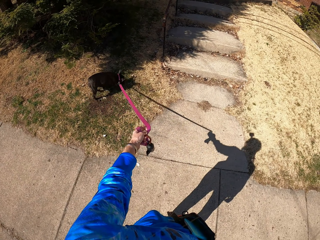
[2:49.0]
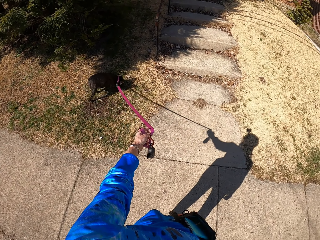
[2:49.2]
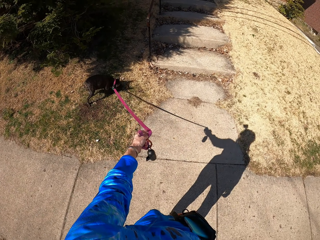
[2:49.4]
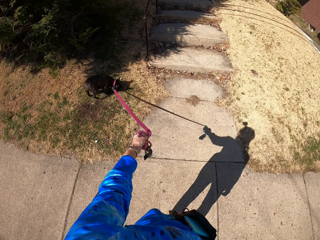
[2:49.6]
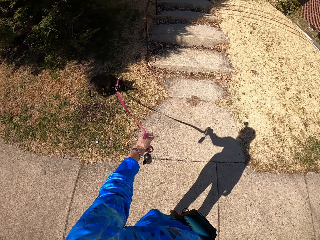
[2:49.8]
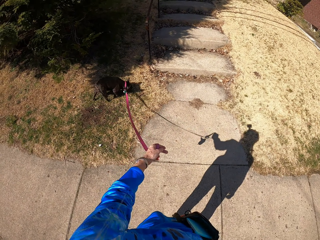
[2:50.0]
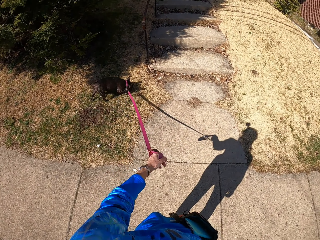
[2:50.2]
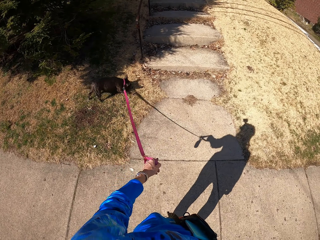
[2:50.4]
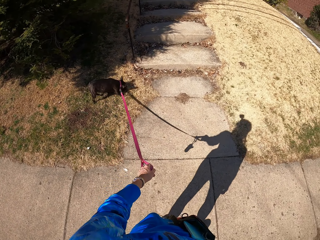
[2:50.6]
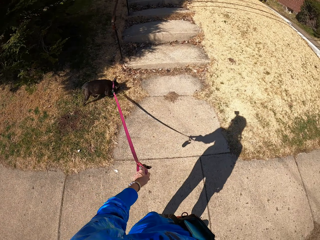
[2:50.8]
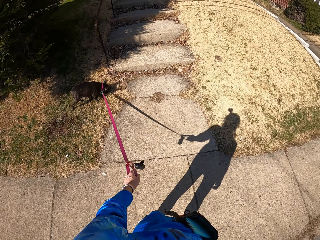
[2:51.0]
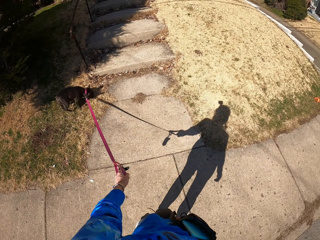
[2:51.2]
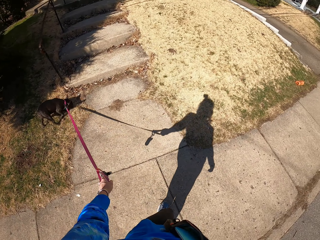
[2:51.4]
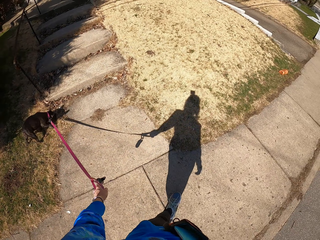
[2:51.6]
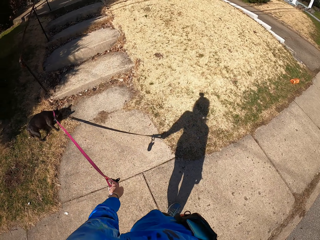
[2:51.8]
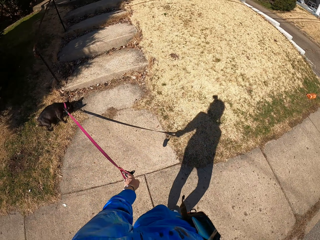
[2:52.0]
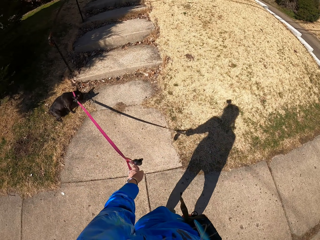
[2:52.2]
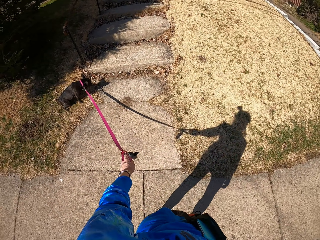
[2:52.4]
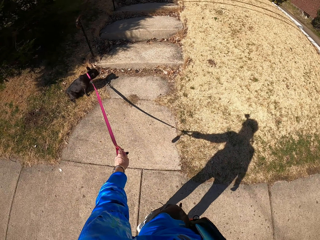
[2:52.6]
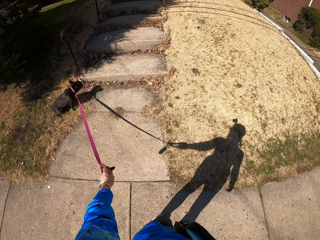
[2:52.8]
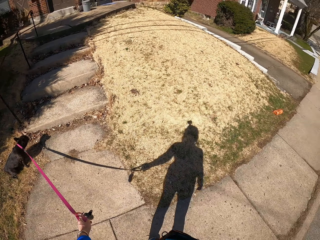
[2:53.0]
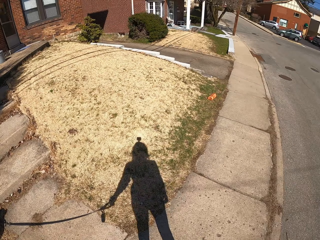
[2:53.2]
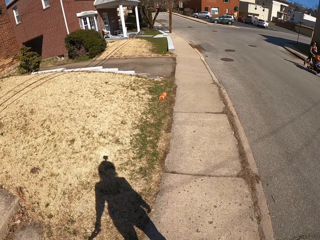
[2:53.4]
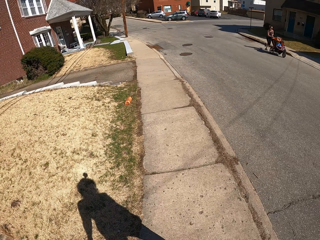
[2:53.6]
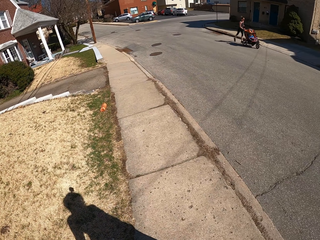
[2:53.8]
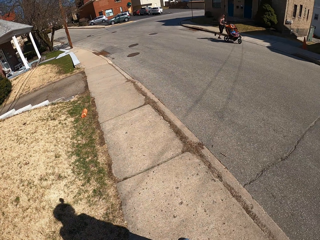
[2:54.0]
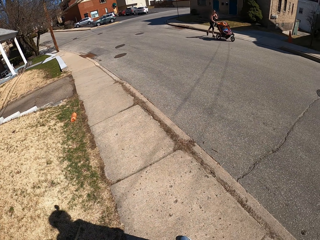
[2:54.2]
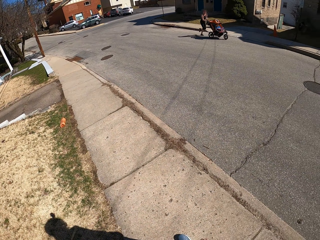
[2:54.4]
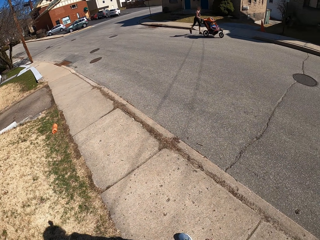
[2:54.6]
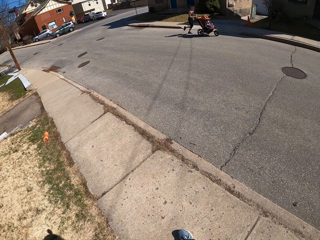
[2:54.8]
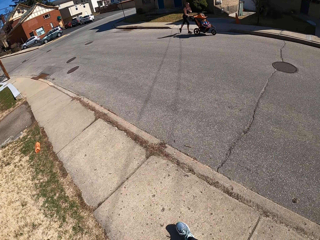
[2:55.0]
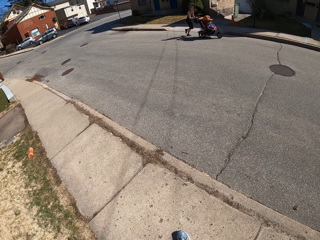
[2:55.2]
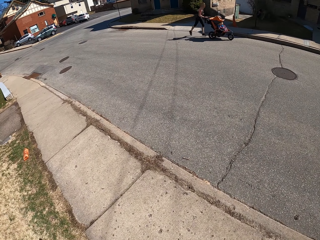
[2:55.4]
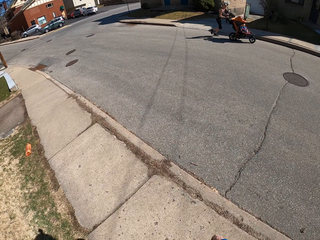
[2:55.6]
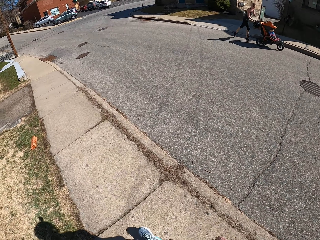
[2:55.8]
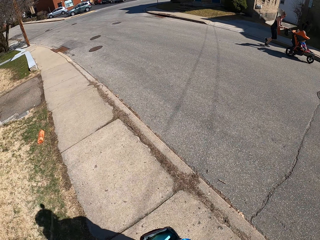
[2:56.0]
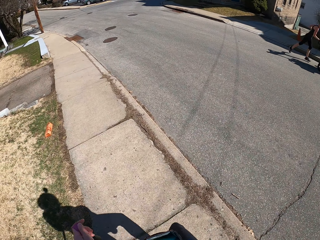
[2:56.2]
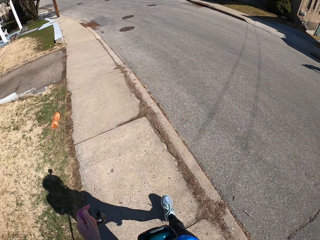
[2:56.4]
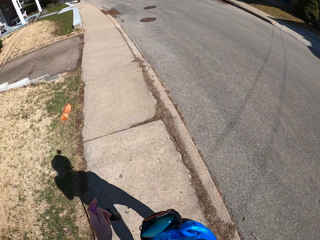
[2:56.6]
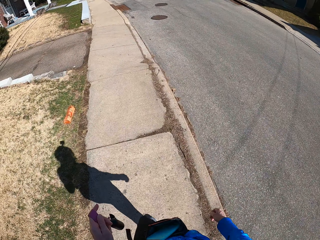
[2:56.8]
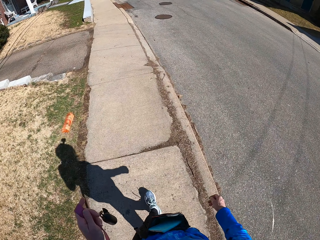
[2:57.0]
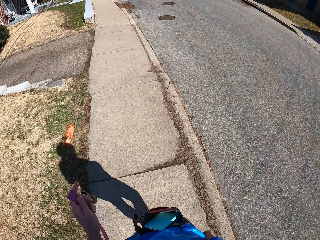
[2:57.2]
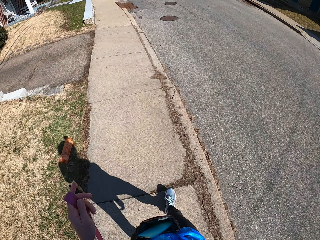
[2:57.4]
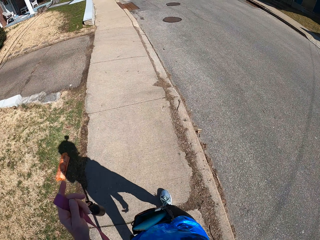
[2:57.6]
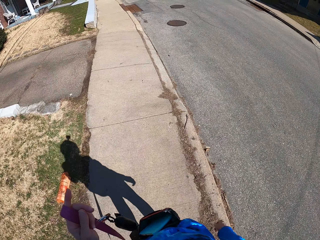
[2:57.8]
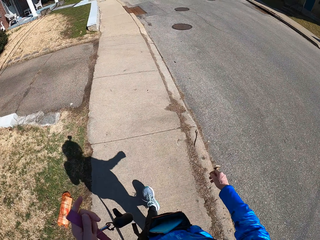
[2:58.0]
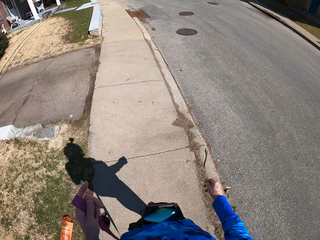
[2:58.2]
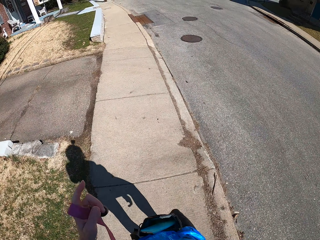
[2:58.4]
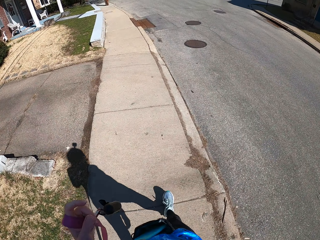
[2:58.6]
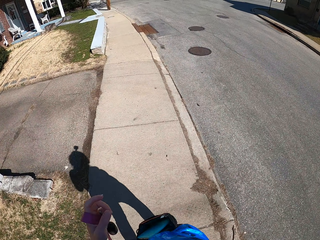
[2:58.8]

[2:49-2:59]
The camera wearer moves on the pavement. They look around the road. They walk the dog on the pavement.

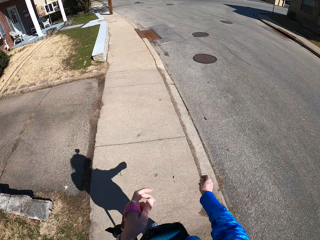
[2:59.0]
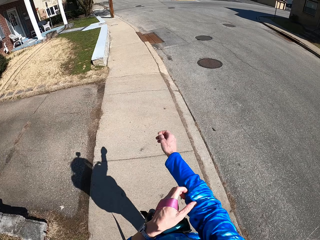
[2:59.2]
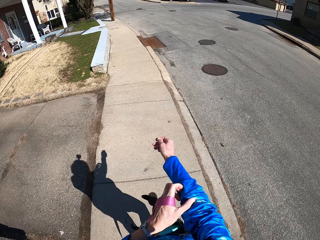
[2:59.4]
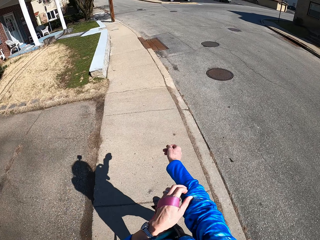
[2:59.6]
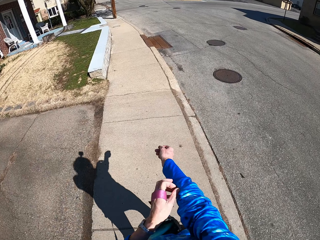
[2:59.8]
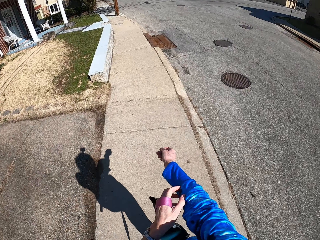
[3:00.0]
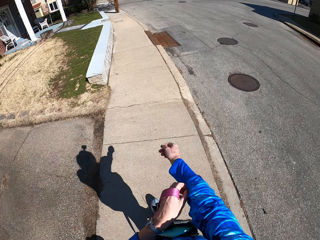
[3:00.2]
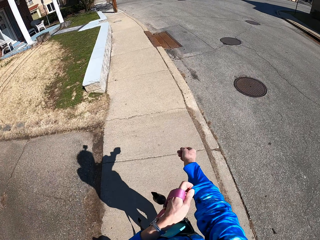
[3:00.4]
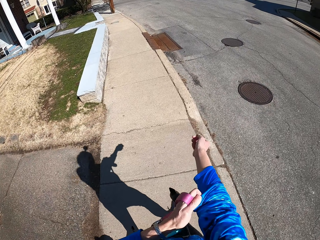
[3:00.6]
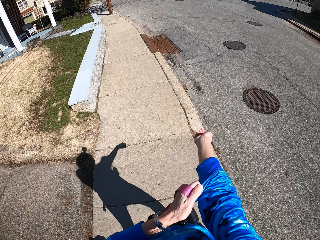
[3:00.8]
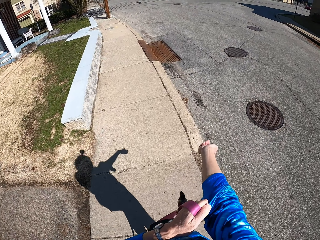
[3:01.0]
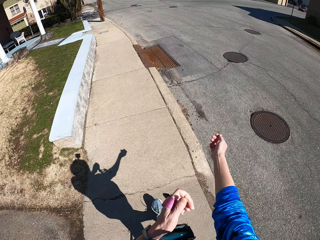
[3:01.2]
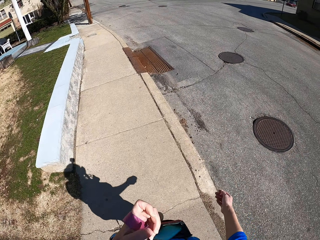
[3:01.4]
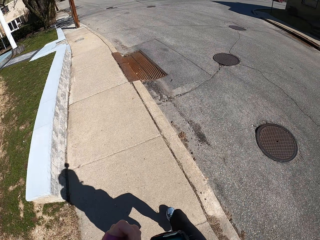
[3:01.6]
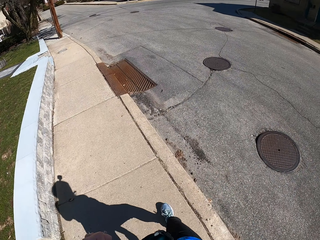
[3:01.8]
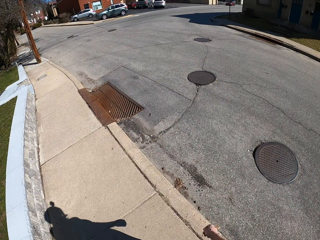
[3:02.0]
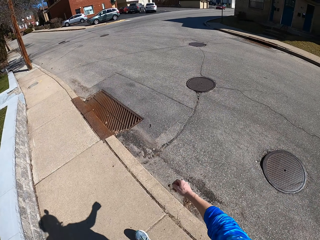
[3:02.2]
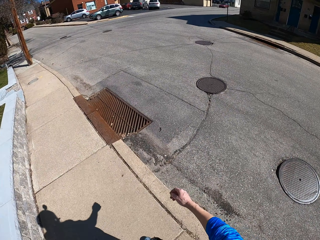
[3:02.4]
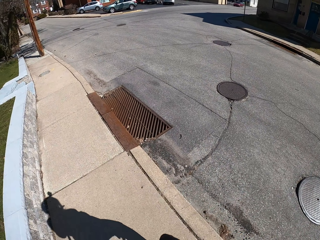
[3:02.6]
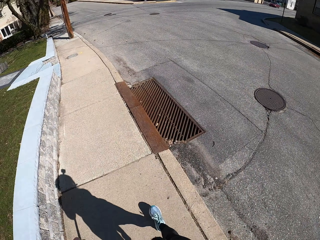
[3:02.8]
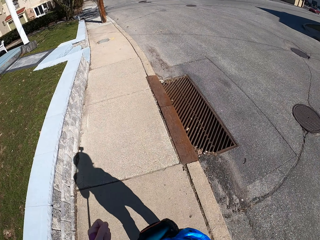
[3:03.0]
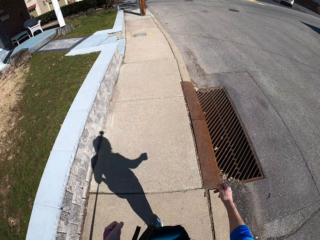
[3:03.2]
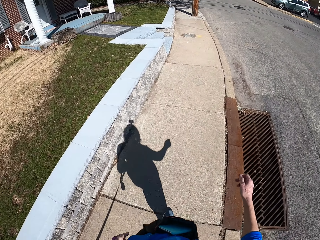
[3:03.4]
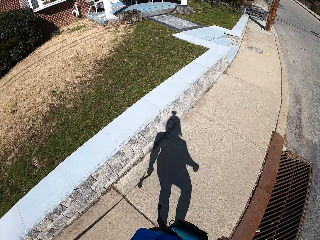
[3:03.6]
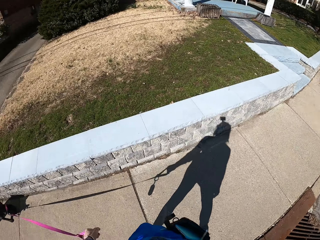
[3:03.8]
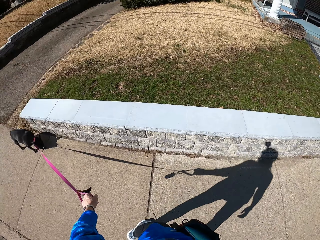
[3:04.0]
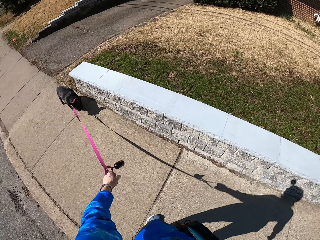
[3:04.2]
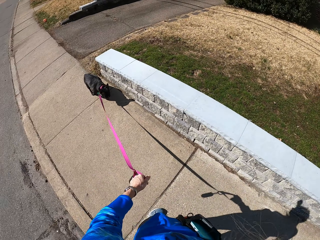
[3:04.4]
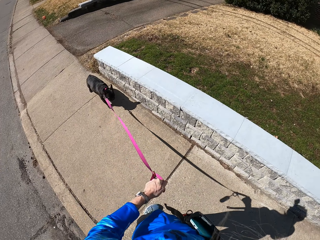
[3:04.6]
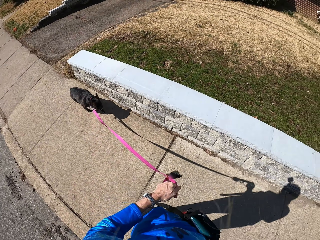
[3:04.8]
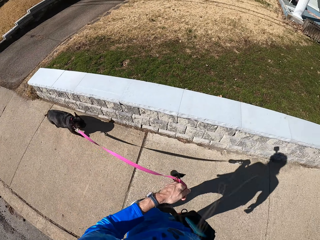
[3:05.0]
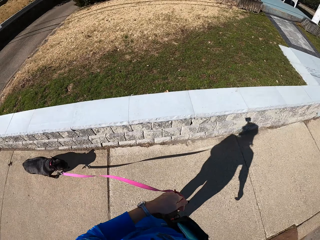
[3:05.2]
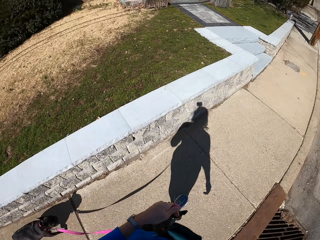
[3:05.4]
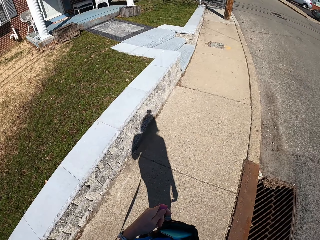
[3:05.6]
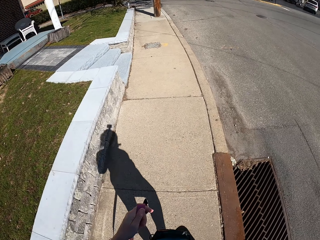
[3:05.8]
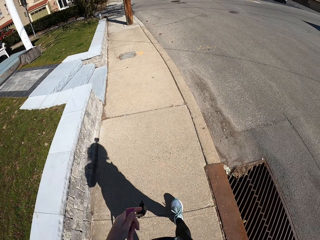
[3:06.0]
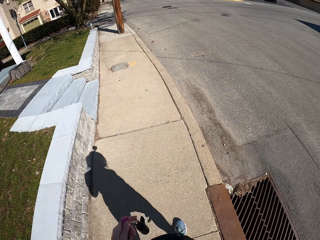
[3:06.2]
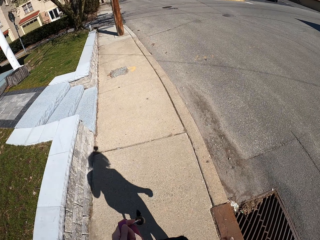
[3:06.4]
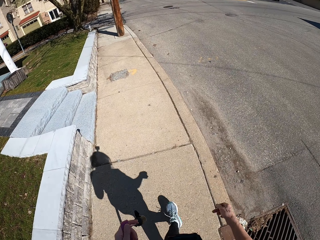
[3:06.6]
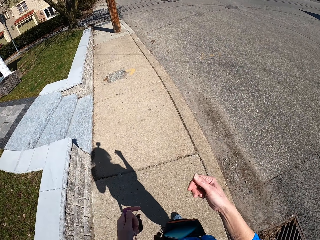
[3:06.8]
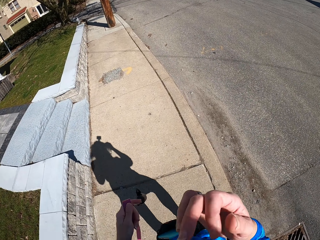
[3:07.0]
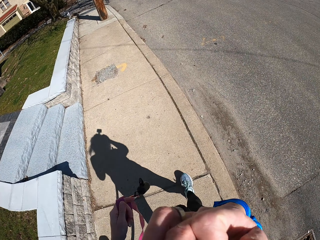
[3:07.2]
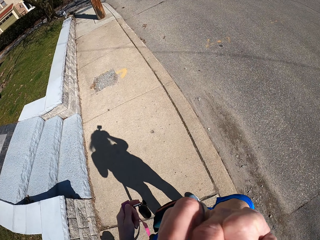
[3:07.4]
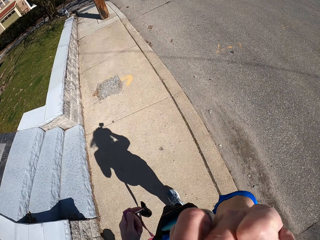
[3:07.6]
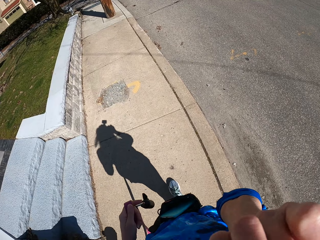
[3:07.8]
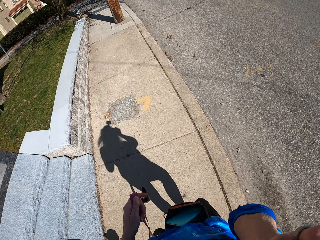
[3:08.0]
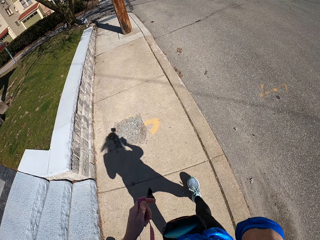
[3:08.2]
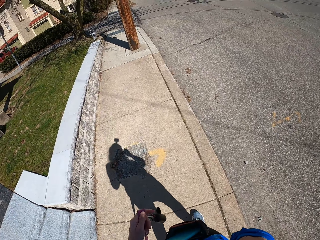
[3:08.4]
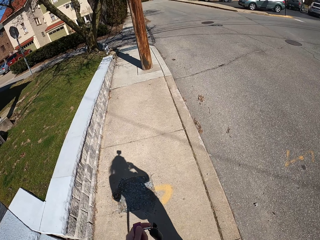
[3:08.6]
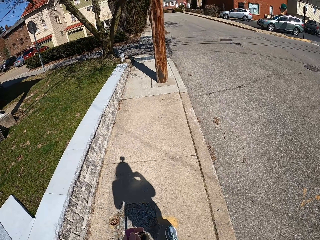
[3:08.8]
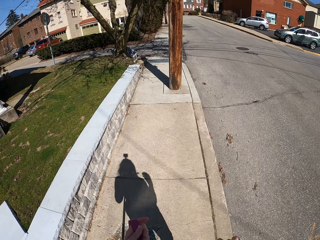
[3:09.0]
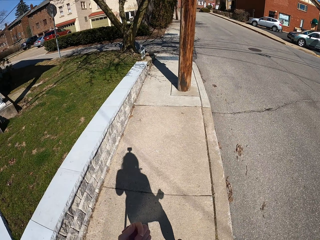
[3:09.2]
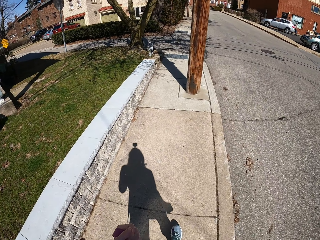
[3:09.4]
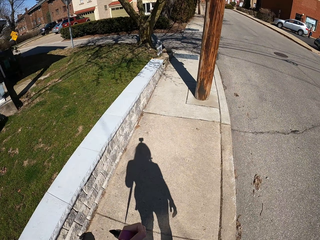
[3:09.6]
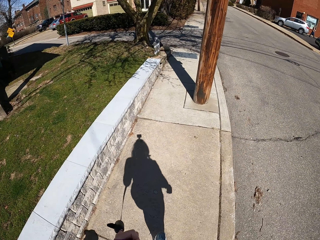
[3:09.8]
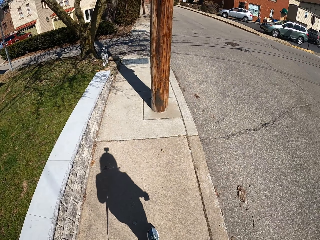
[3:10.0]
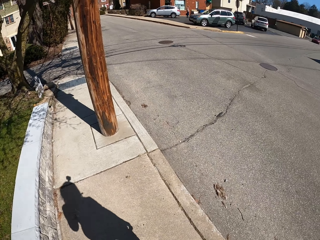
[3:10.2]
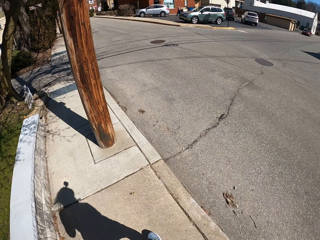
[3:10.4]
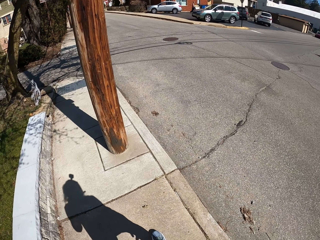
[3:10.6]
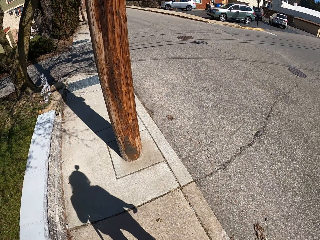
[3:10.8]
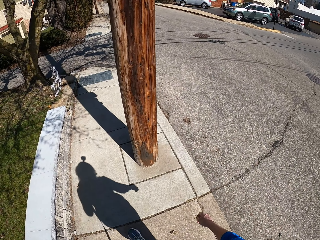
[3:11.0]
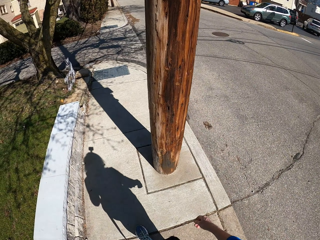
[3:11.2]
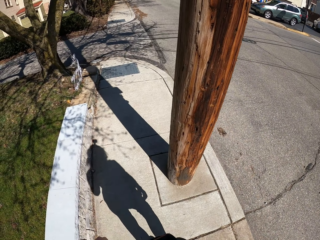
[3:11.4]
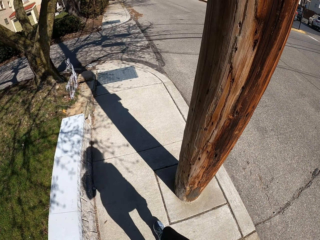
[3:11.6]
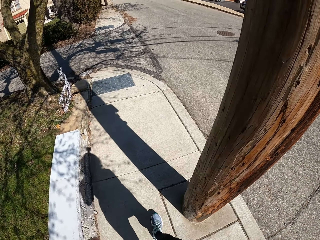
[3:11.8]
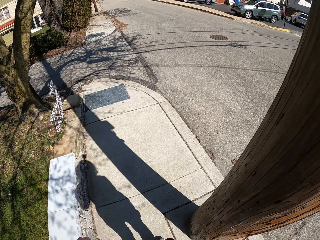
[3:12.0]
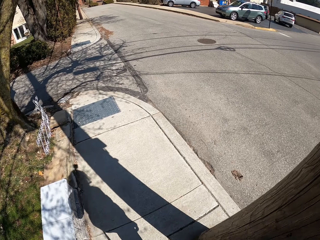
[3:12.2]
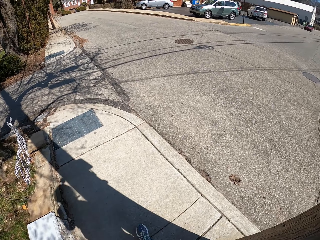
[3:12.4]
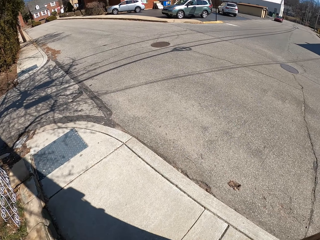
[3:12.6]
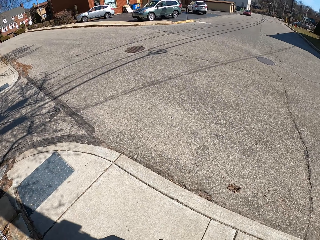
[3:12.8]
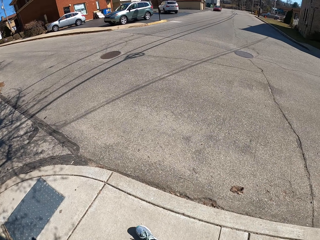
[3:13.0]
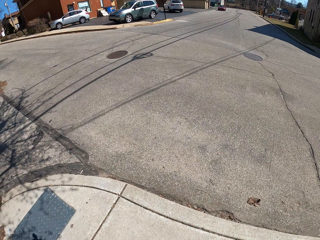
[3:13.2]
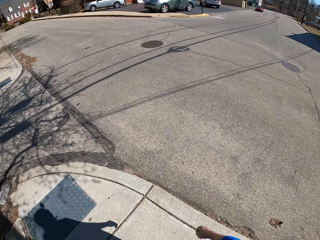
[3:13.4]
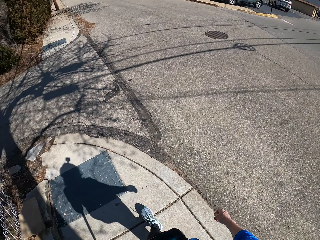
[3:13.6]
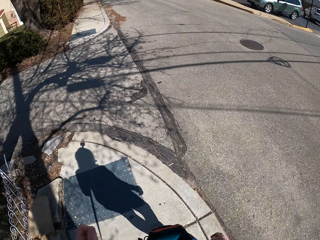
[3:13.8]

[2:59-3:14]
The camera wearer pulls the sweater up. She walks the dog on the pavement. She touches her face with her right hand. She walks the dog on the pavement.
